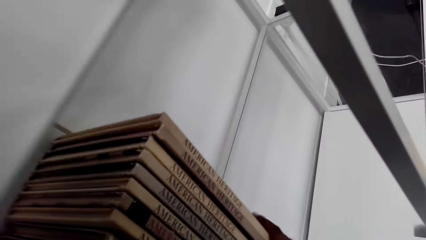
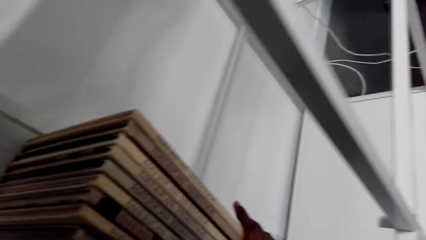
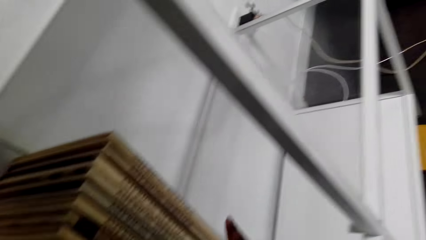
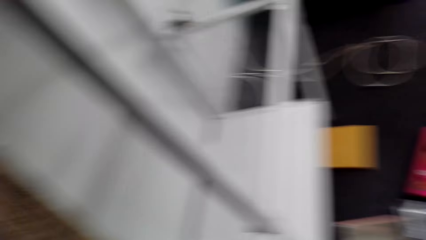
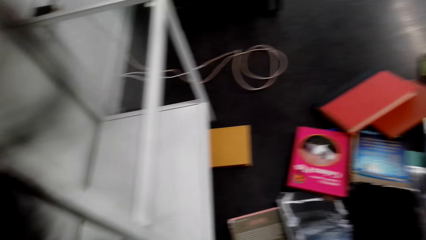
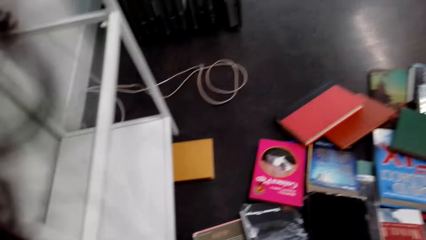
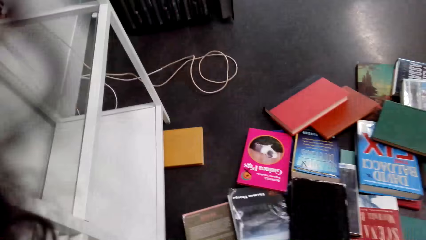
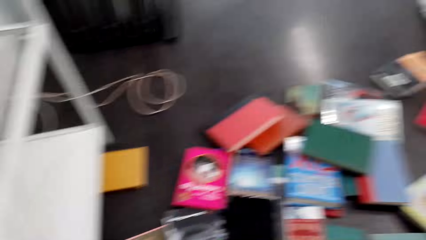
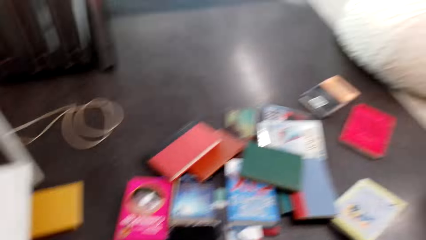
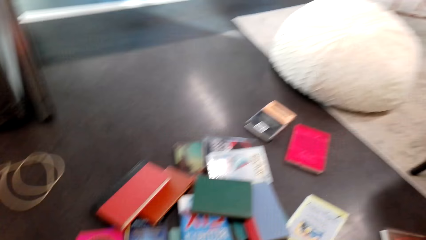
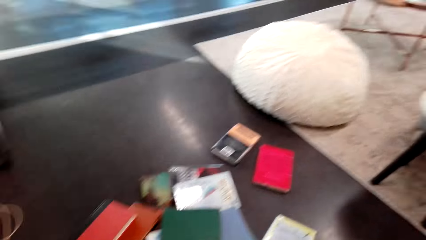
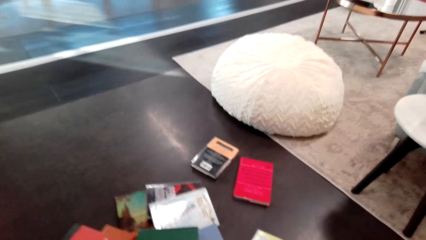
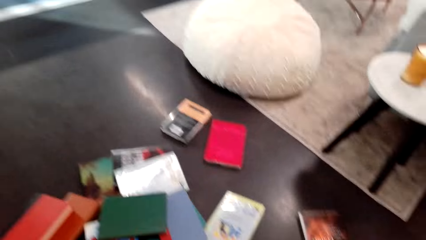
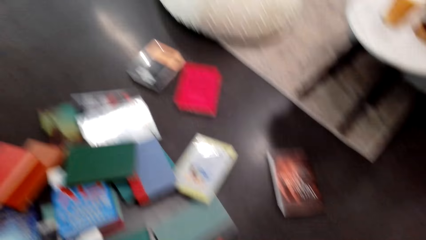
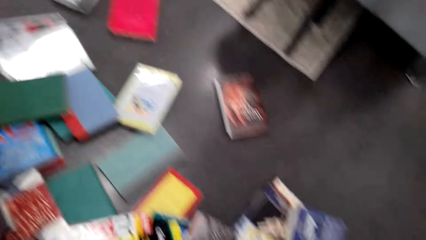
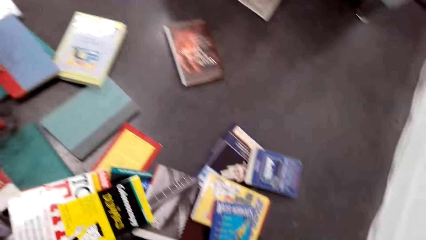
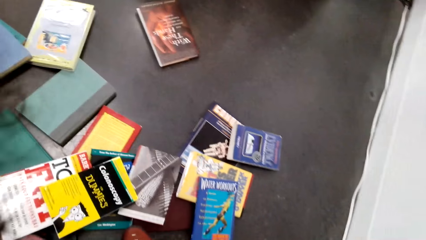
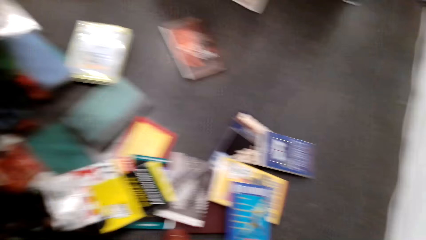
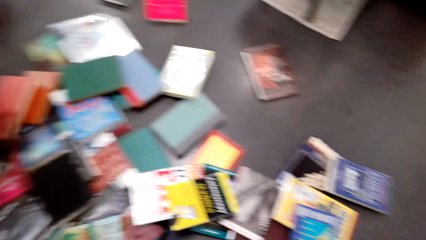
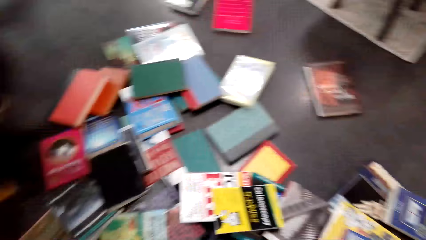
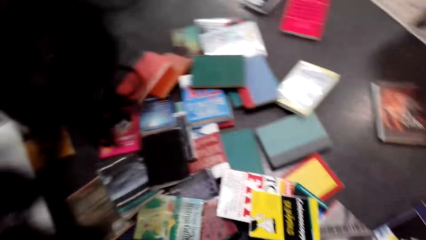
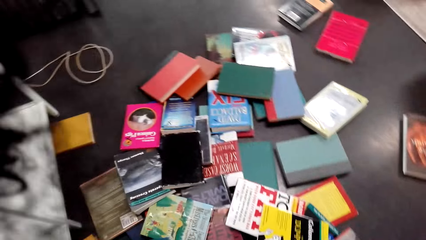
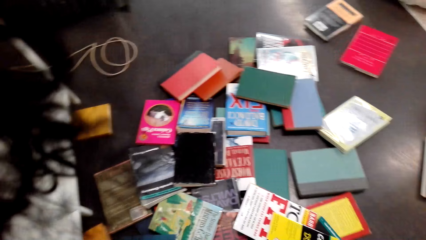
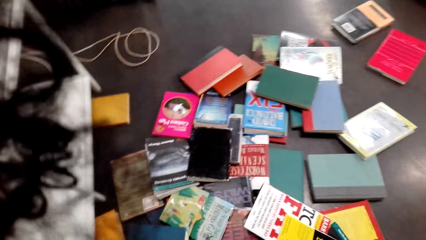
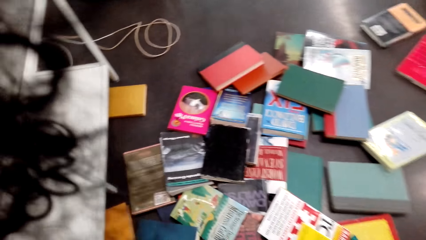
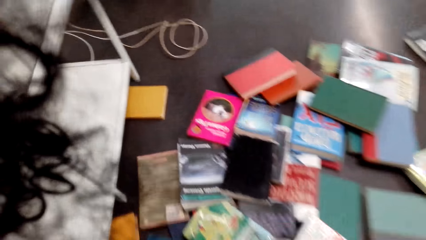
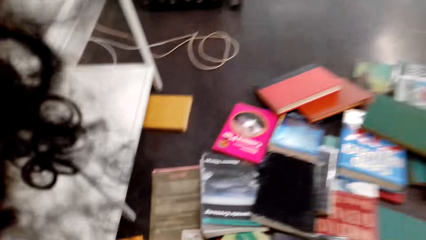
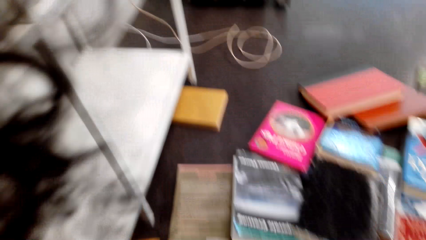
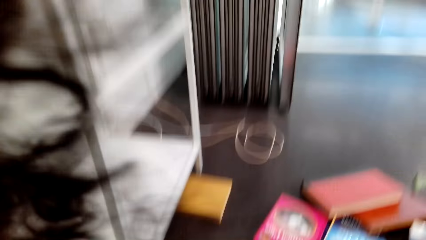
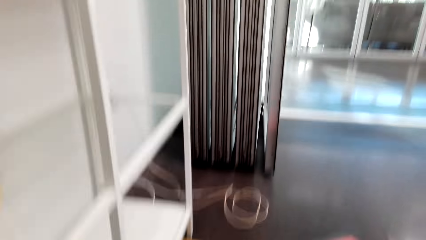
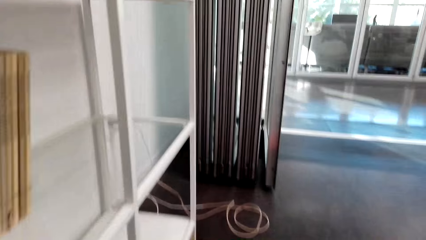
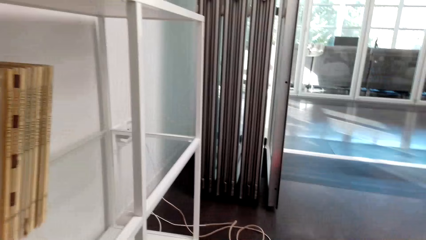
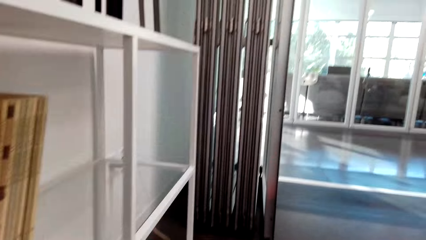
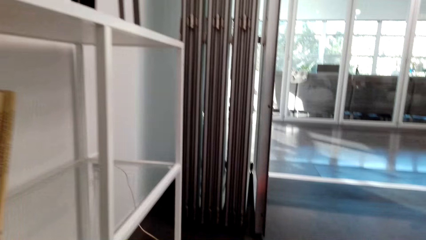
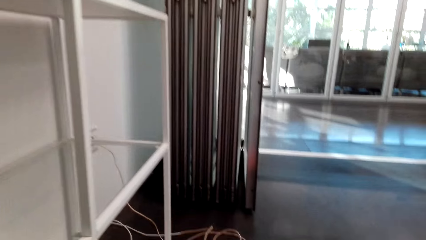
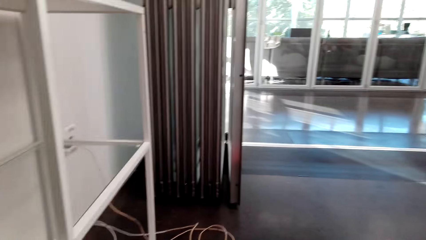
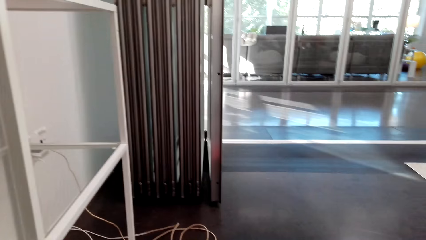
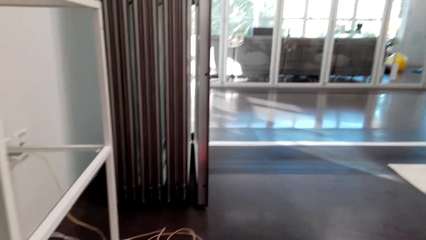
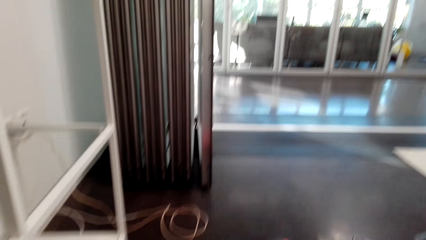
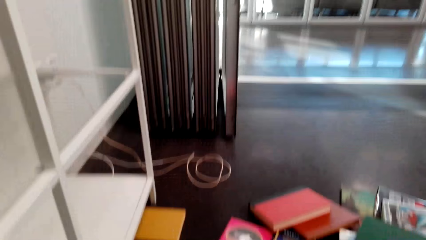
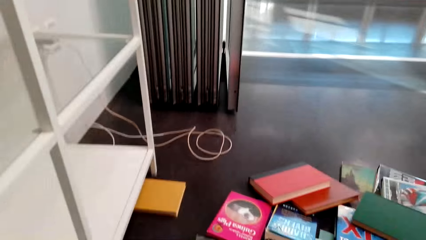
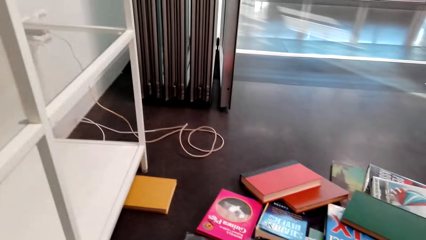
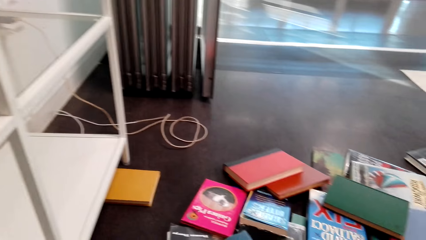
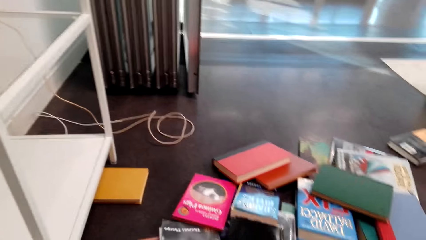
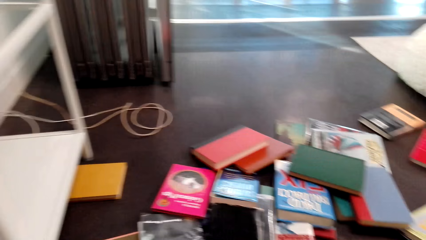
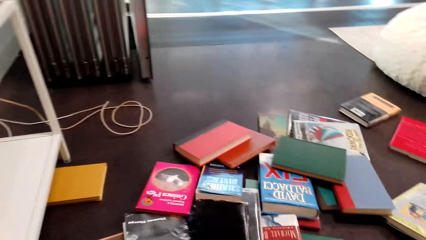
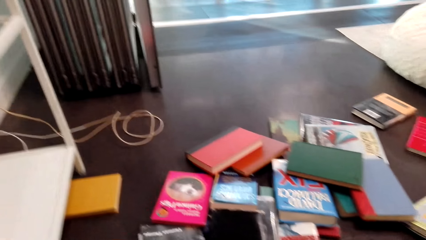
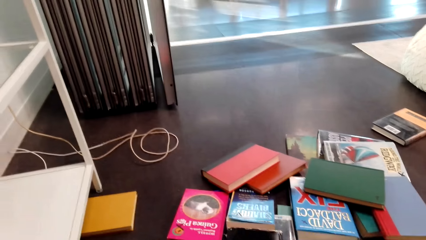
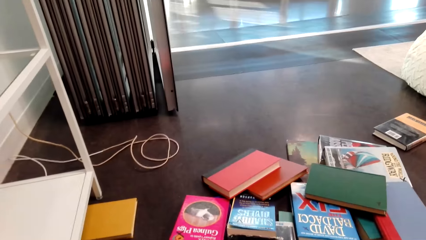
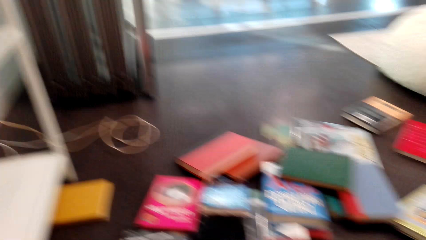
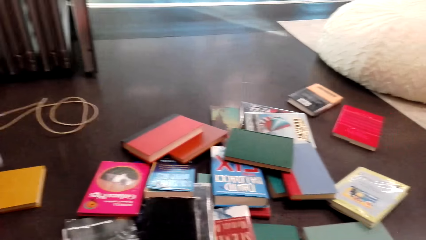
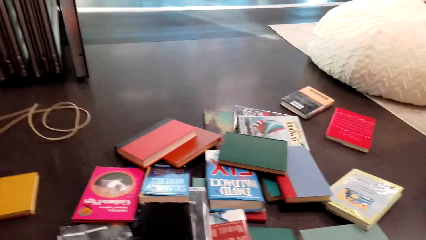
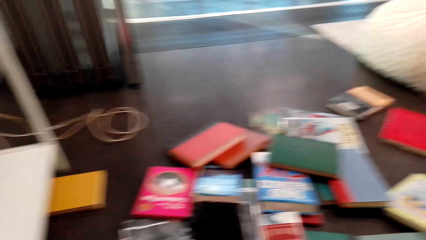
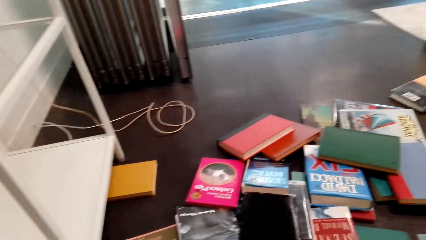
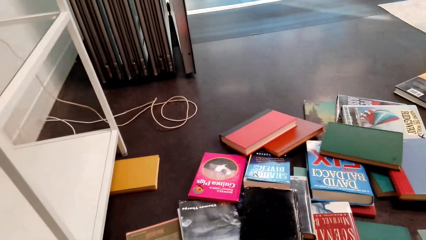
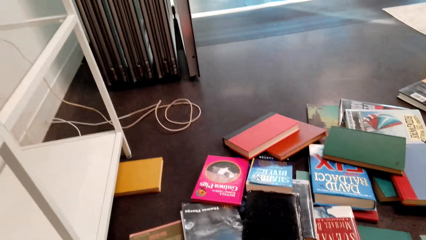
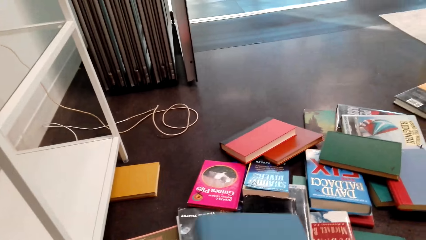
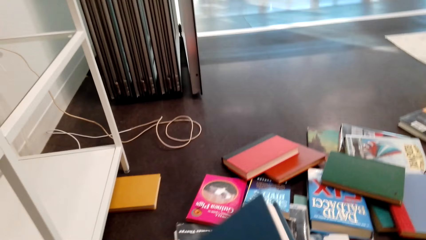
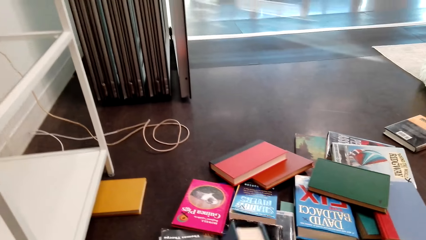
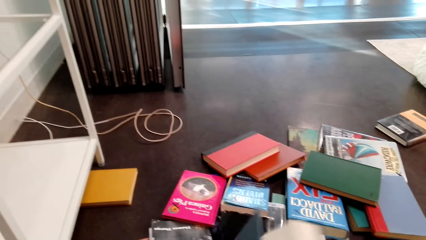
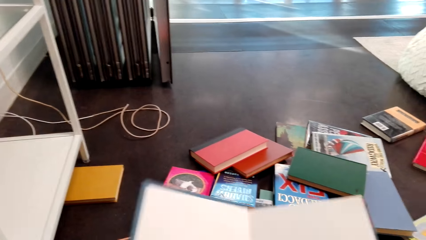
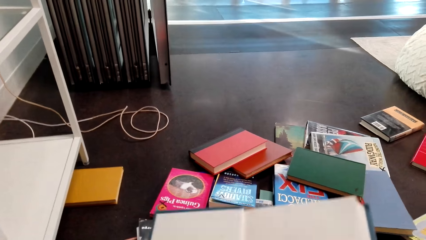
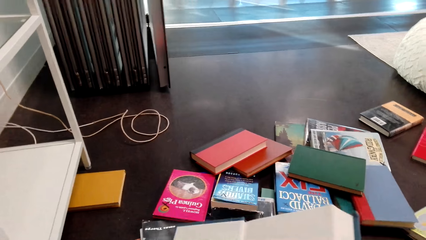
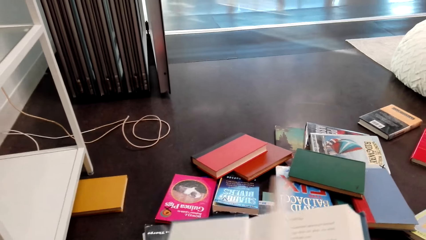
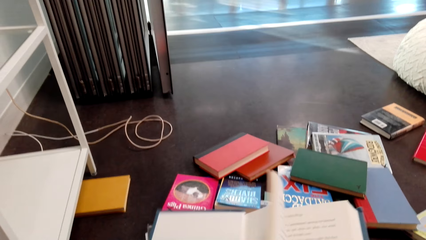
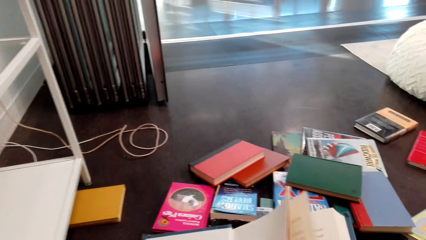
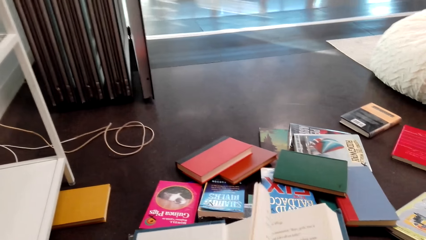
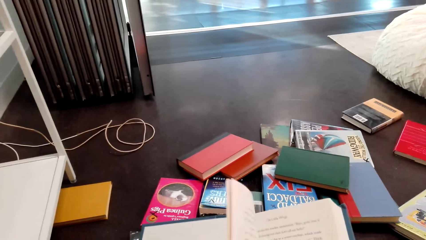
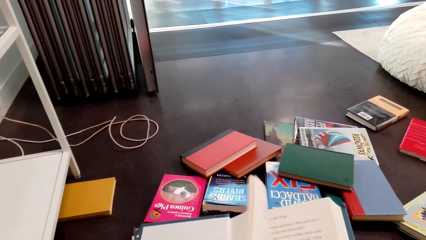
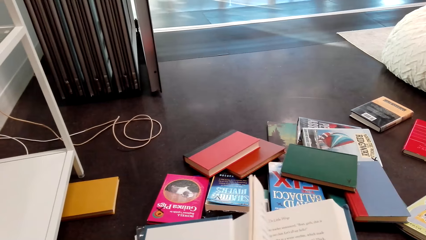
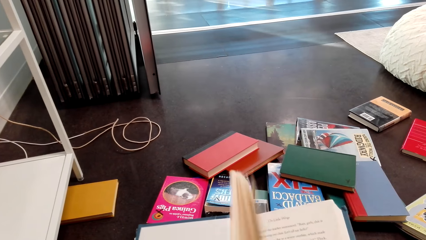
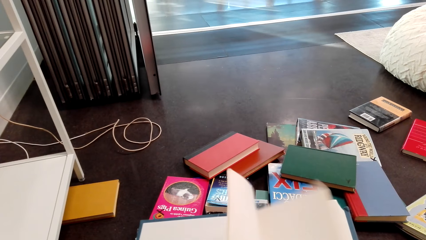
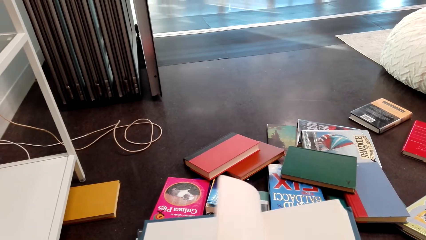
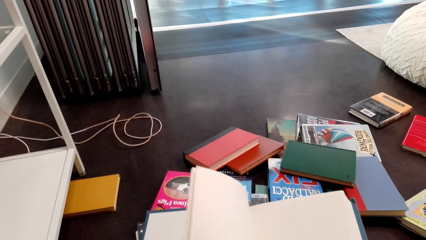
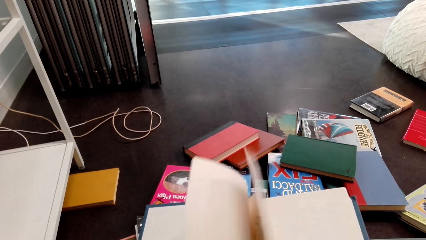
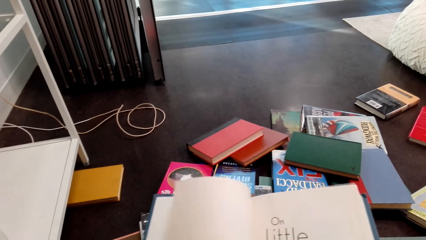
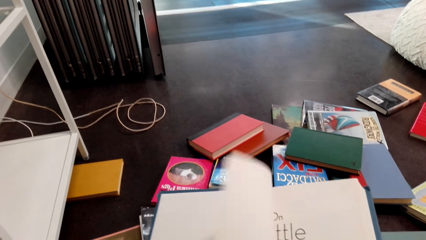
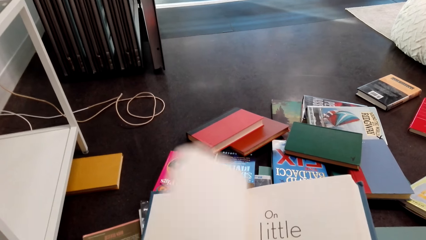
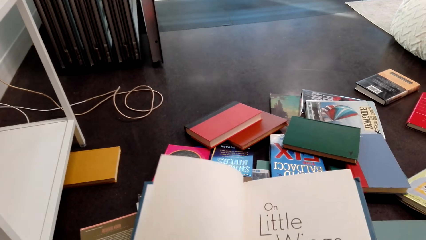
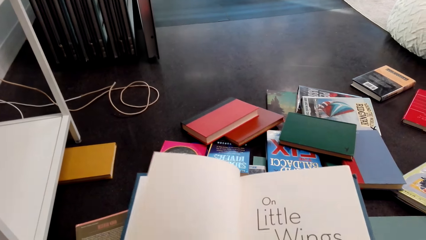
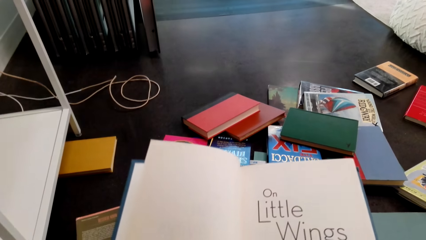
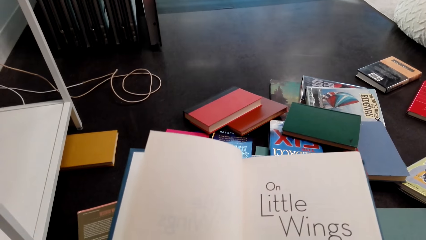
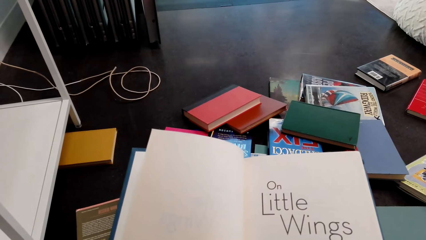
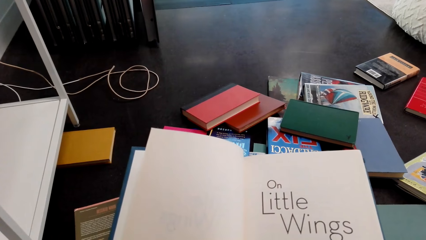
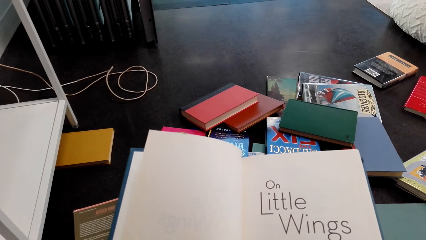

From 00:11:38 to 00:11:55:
The camera wearer holds the book with the right hand. They look around. They take the book on the floor. They pick up the book with the right hand. They hold the book with both hands. They open the book pages. They peruse the book on both hands.
